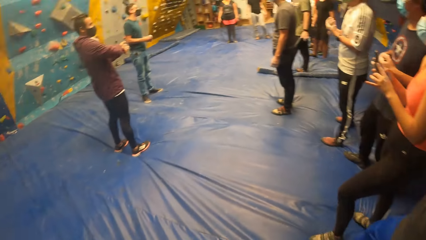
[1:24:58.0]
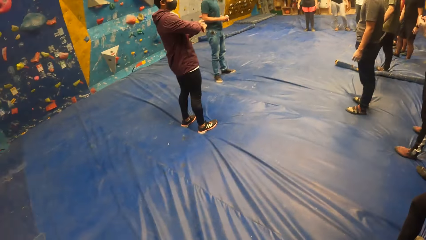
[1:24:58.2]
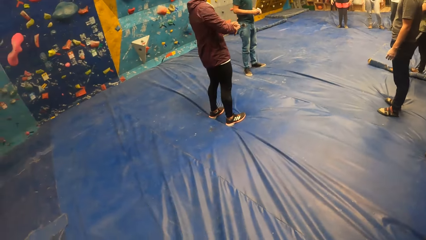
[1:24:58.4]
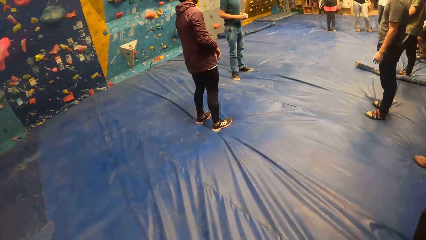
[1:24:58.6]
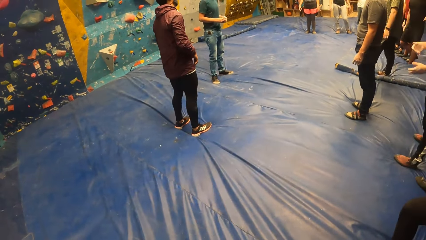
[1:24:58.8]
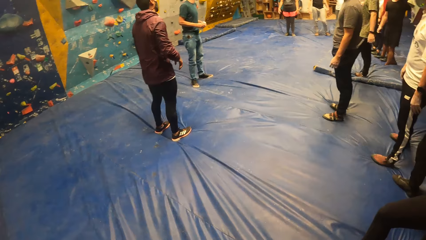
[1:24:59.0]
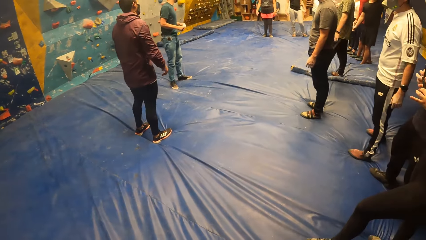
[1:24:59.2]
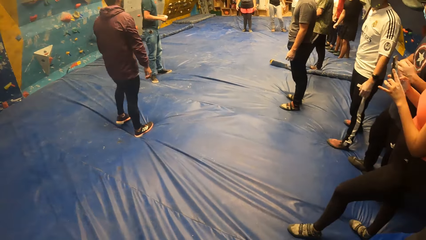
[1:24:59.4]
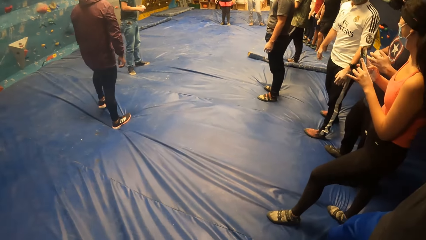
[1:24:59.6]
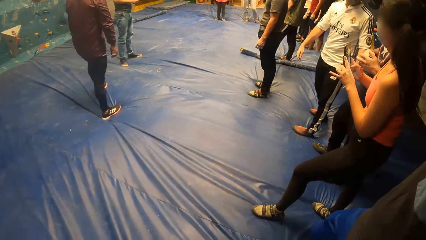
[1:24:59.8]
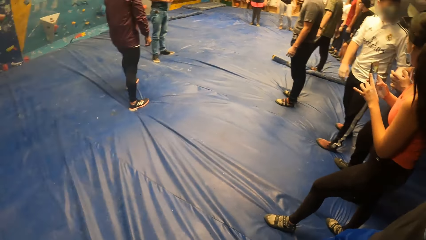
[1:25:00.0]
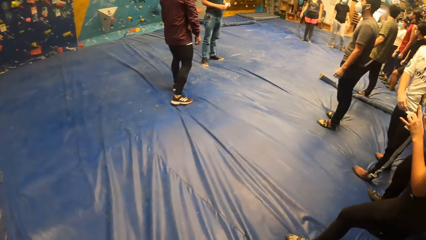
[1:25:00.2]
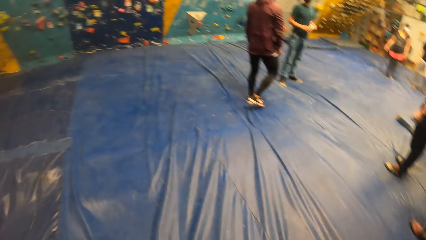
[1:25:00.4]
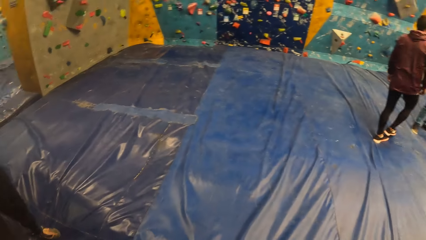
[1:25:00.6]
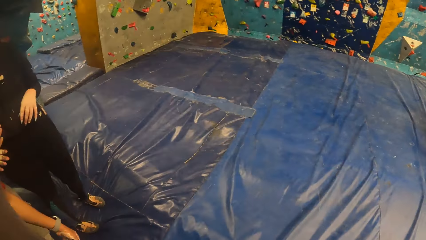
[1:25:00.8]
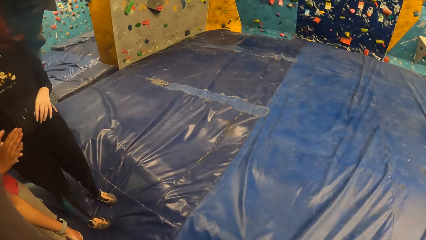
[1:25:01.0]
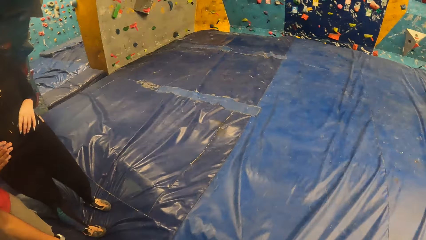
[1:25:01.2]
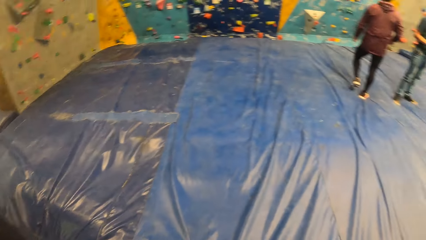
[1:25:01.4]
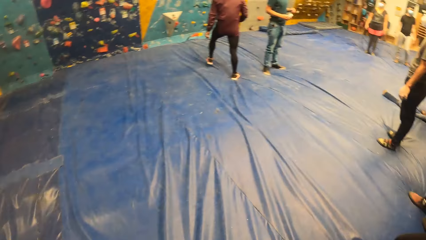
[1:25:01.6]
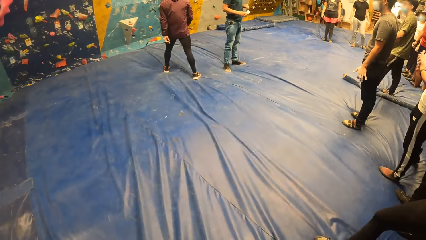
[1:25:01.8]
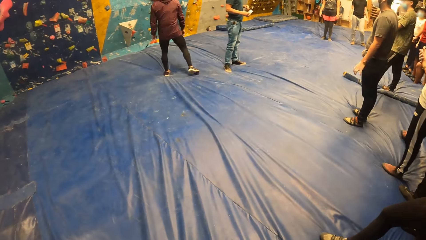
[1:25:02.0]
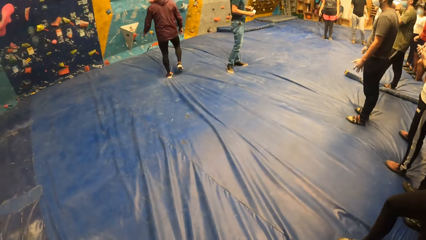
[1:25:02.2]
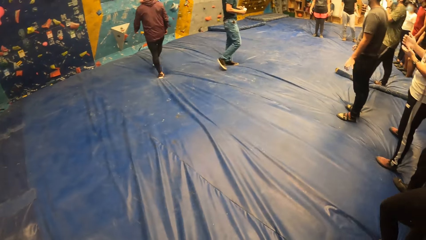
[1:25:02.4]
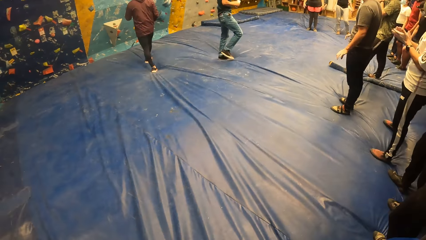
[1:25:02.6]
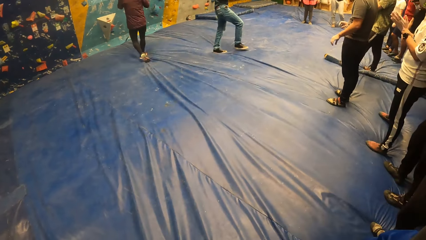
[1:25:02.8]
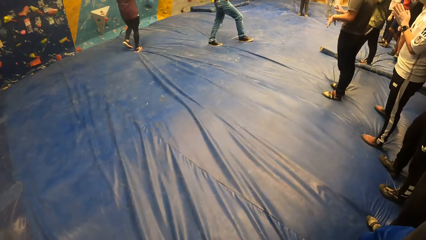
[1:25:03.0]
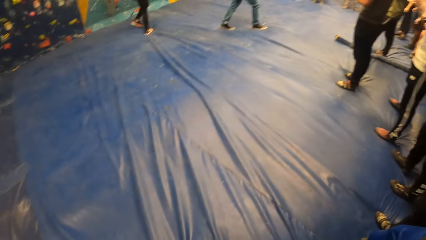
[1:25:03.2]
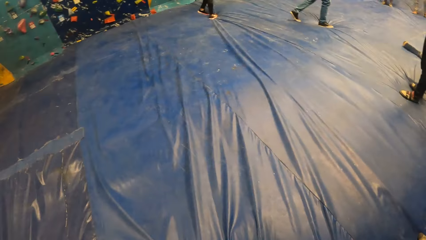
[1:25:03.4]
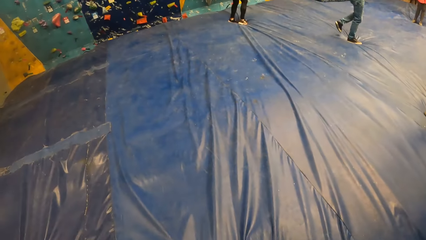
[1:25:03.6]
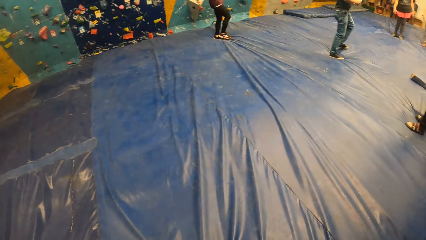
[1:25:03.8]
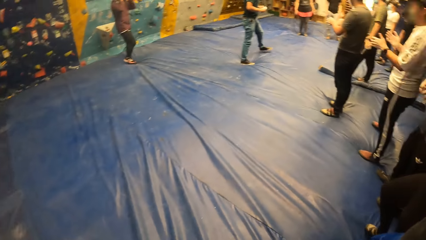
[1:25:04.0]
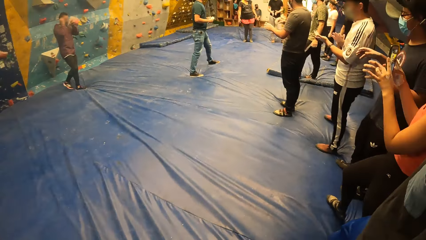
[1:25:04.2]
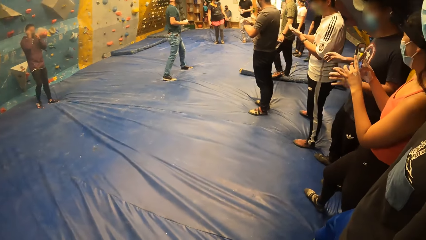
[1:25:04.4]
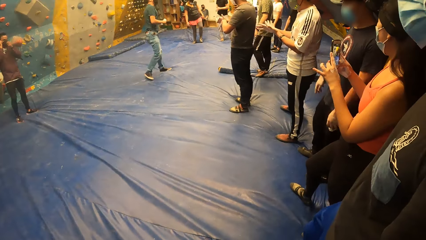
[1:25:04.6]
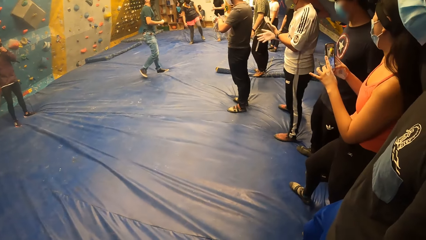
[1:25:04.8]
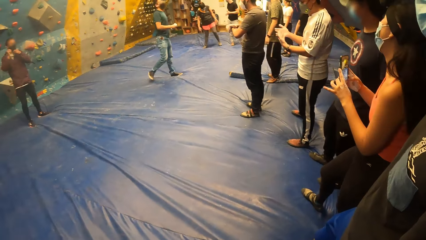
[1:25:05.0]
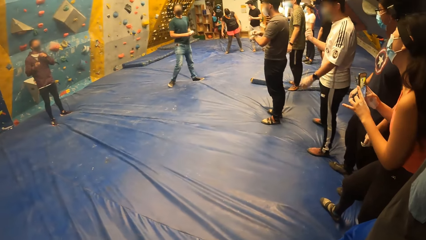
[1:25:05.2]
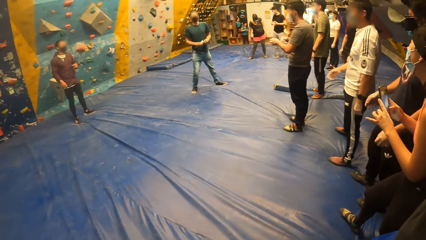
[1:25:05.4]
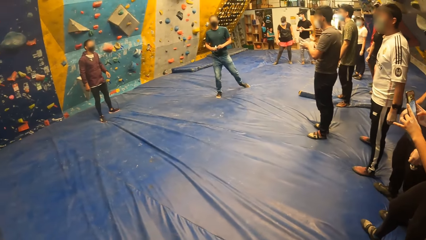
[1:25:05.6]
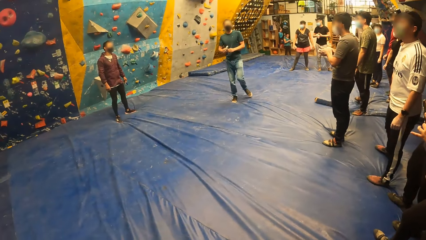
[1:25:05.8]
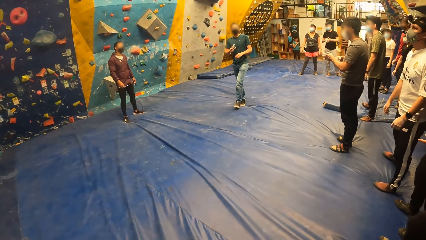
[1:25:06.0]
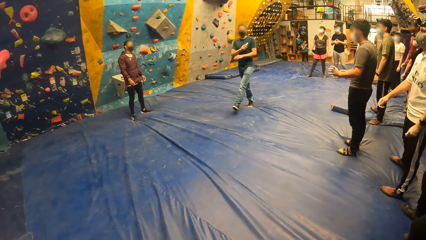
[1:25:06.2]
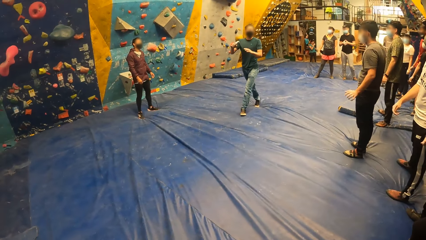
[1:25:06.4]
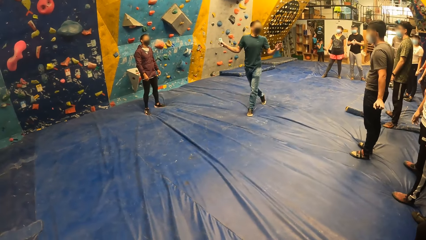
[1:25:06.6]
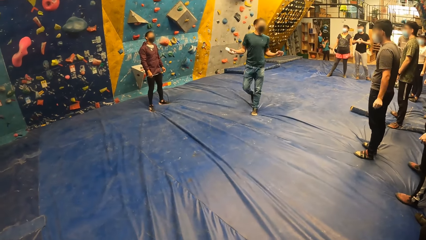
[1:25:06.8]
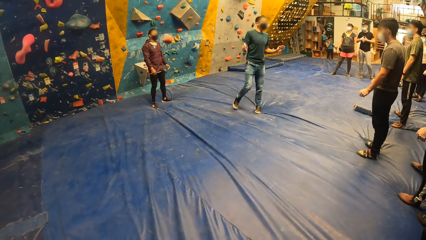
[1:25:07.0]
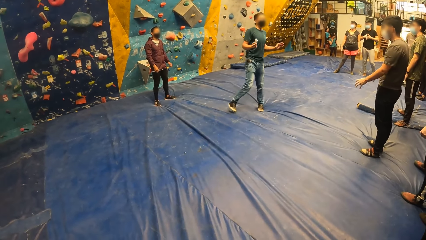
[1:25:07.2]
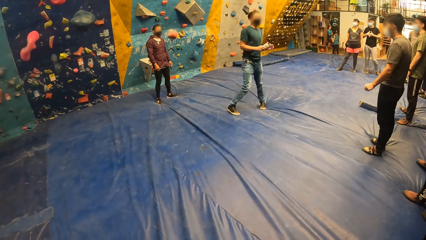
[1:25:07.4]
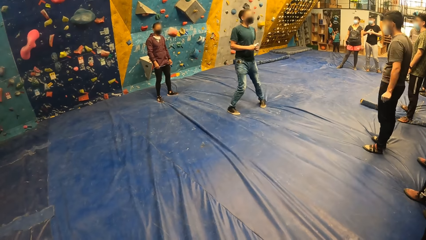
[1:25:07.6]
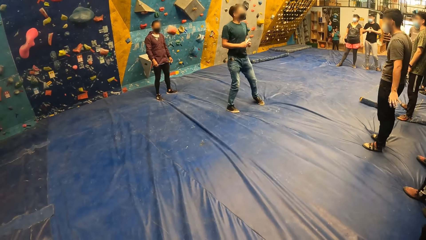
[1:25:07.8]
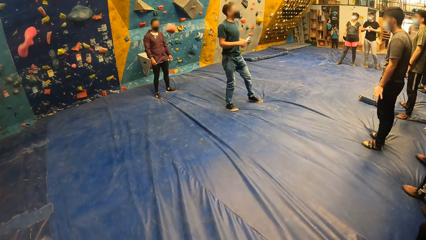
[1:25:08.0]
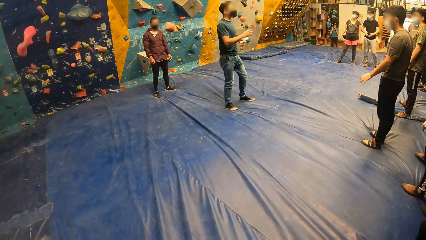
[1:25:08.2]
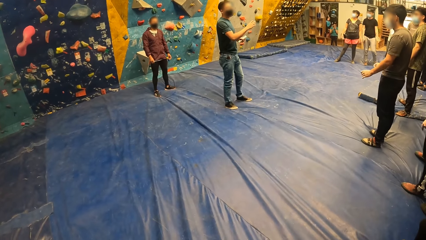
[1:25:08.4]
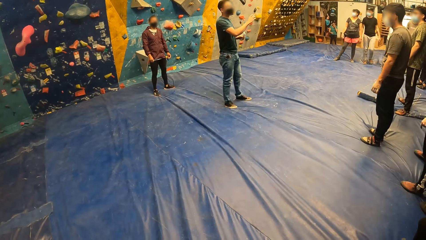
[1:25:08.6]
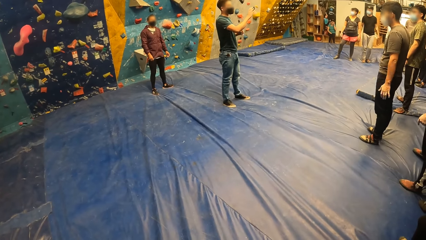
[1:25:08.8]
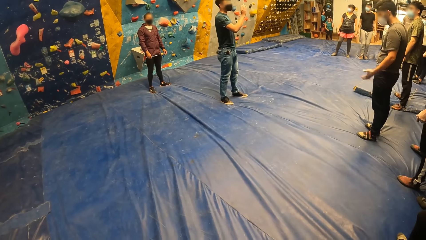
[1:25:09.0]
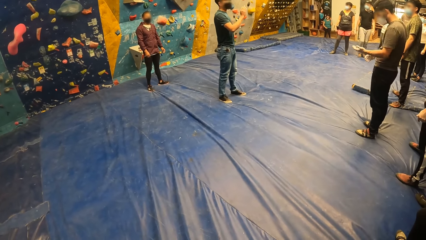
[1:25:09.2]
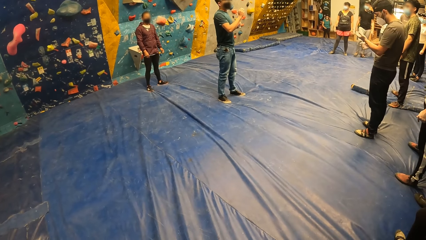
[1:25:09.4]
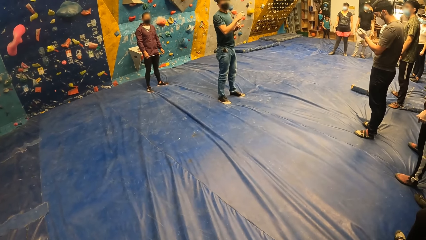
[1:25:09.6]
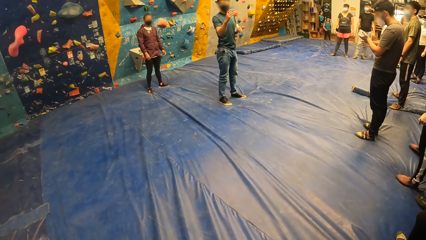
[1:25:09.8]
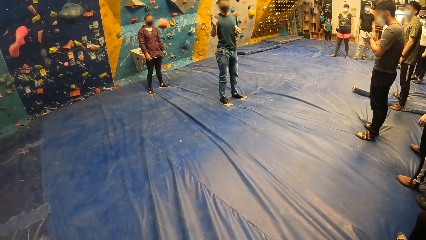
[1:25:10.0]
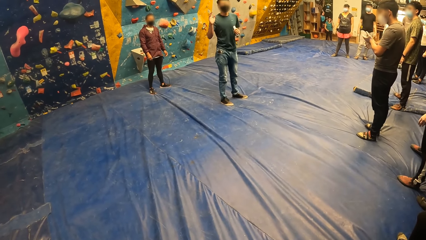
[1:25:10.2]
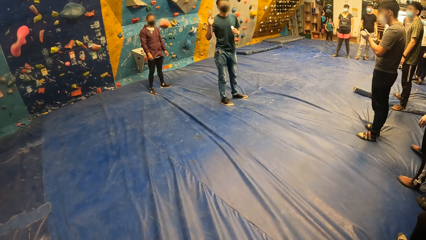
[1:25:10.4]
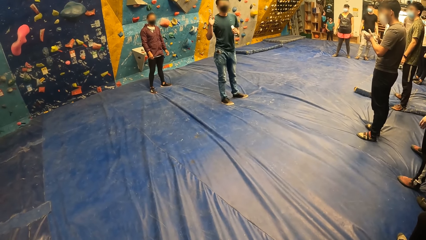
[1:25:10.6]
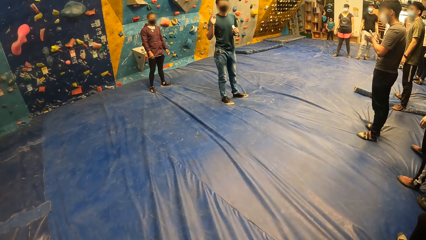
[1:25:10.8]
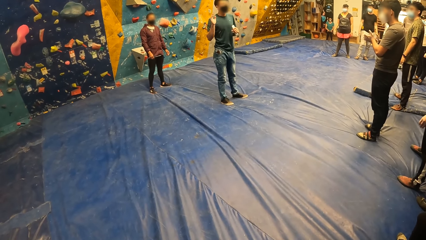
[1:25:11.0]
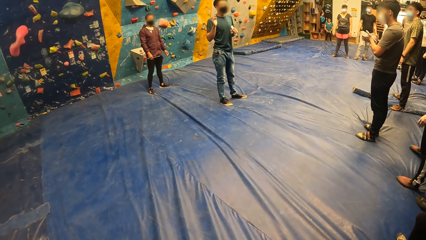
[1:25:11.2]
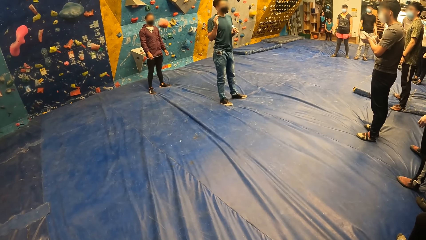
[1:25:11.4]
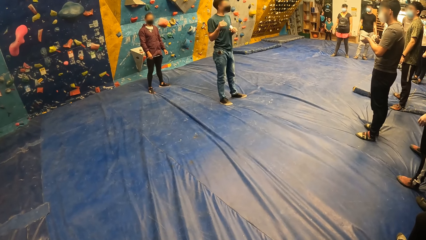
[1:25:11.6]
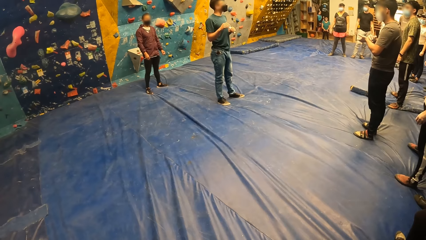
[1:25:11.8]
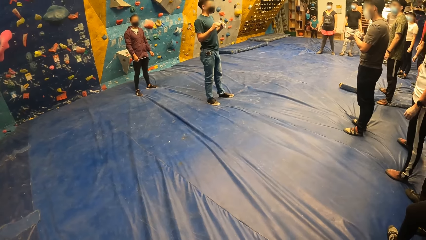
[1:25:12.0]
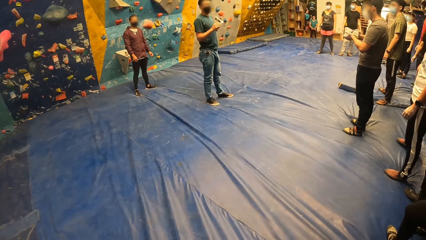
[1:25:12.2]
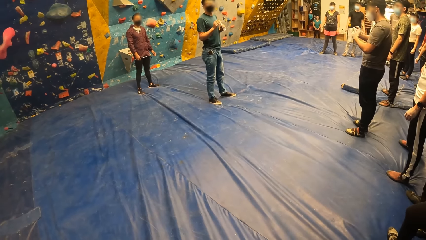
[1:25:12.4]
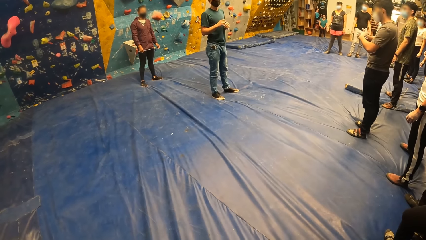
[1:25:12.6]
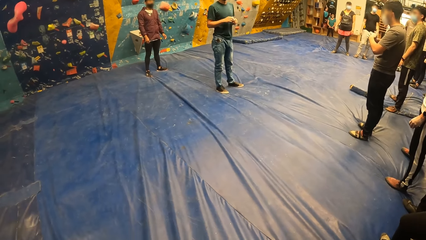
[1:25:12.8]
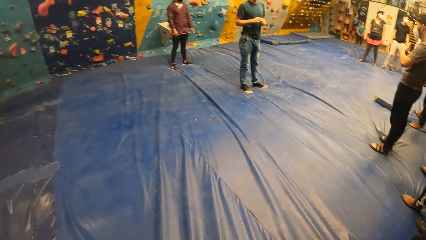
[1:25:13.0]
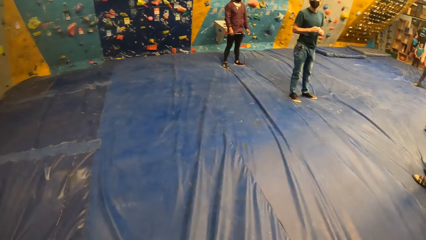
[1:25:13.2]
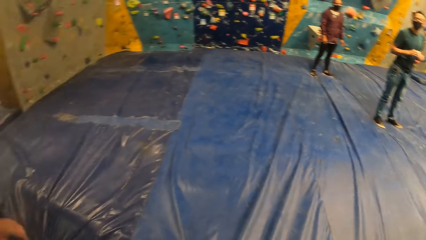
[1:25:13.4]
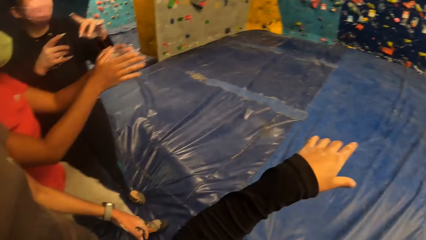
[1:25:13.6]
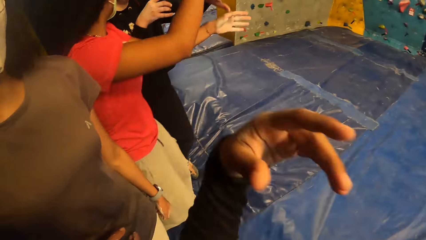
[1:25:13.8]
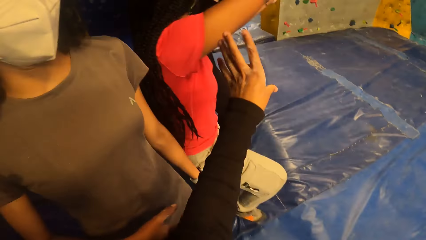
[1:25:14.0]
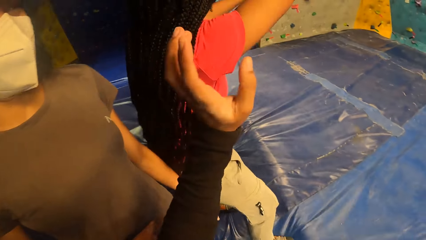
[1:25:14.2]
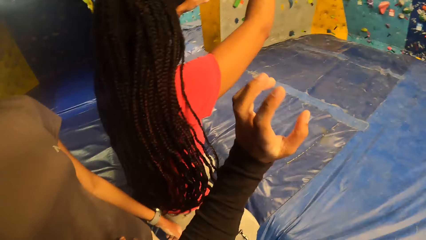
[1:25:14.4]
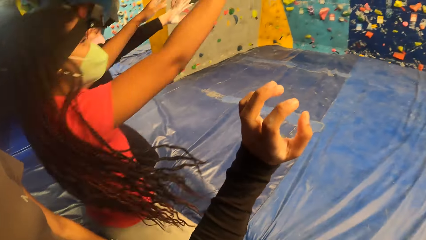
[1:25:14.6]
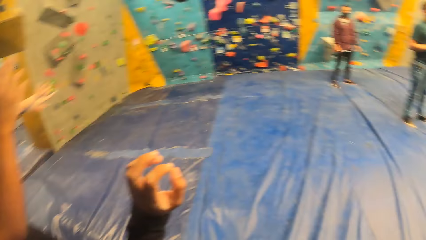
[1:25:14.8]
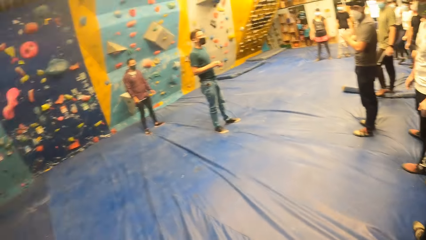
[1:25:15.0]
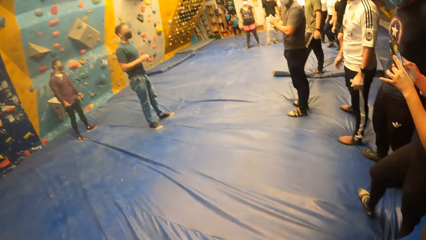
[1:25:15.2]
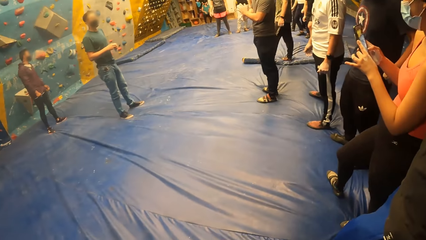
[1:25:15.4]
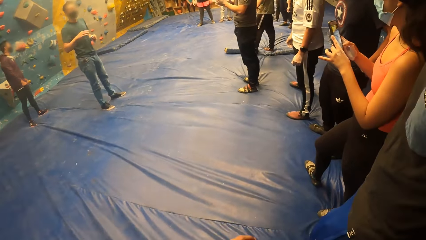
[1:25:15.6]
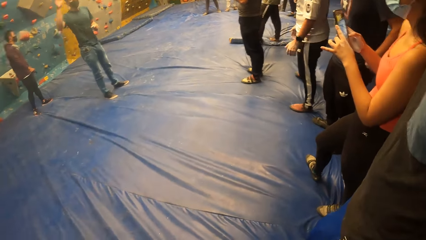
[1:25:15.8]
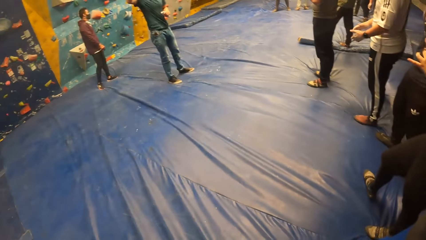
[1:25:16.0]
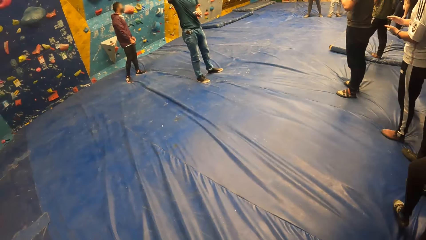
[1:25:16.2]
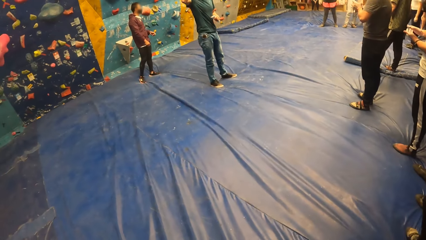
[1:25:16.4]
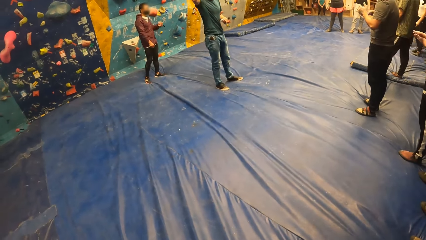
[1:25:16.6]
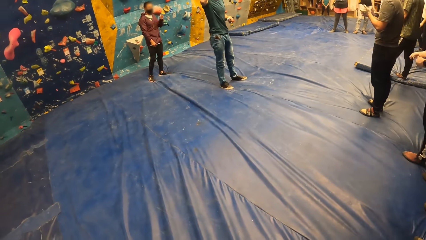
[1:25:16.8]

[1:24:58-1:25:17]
The camera wearer moves his body. The man interacts with the group of people. The camera wearer turns his head.
